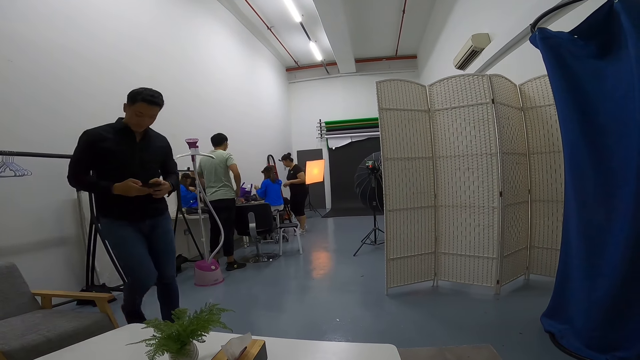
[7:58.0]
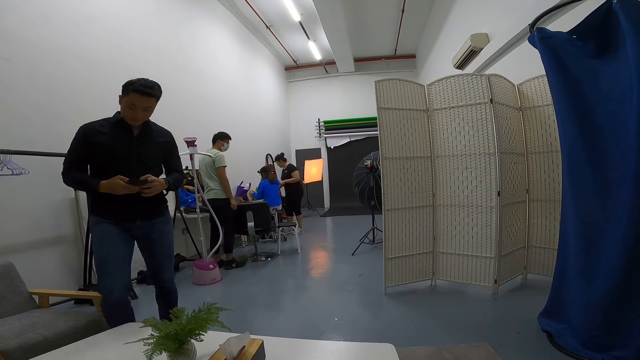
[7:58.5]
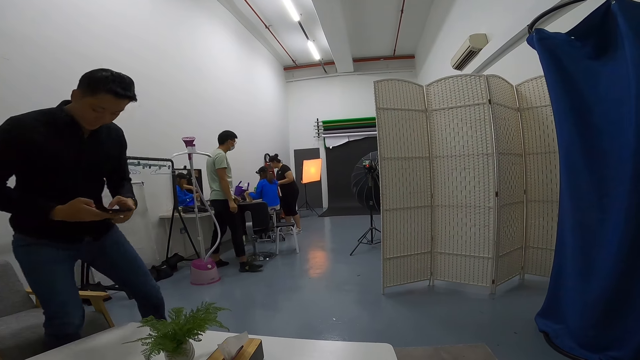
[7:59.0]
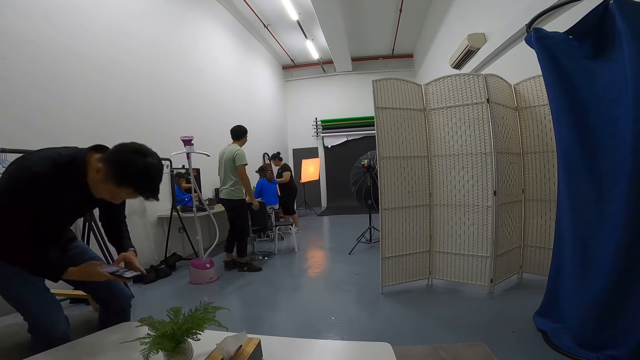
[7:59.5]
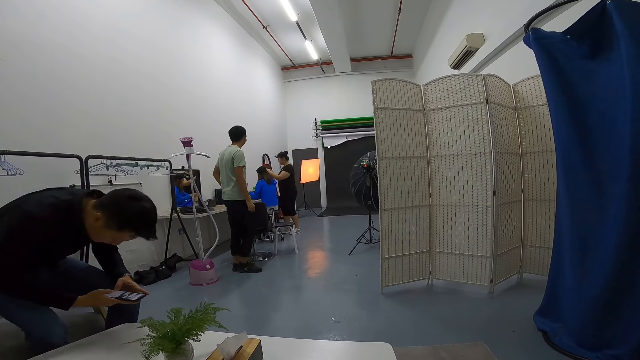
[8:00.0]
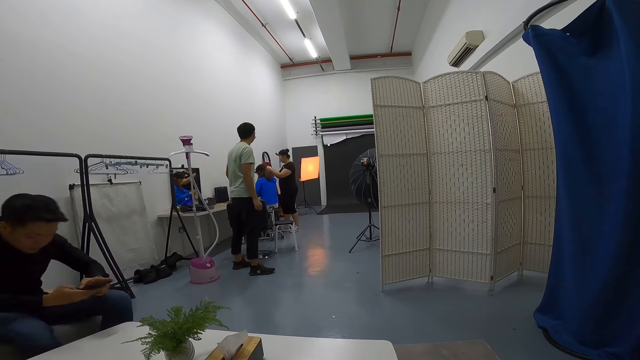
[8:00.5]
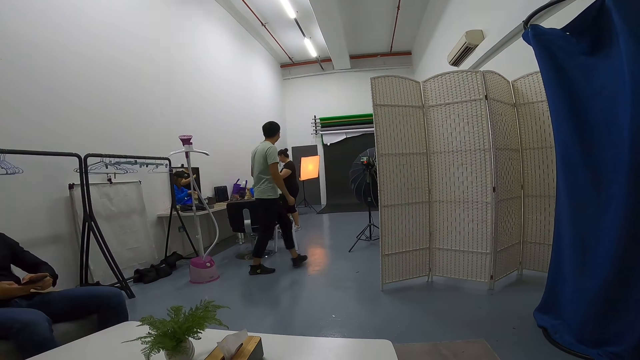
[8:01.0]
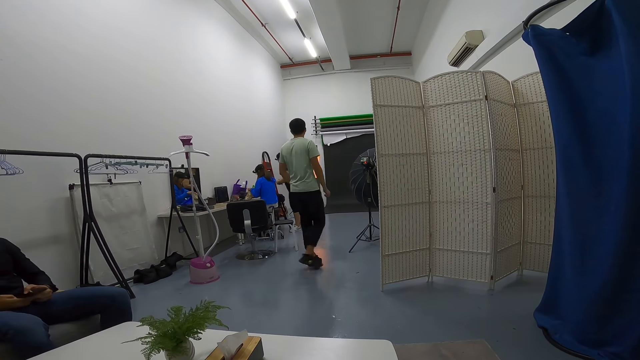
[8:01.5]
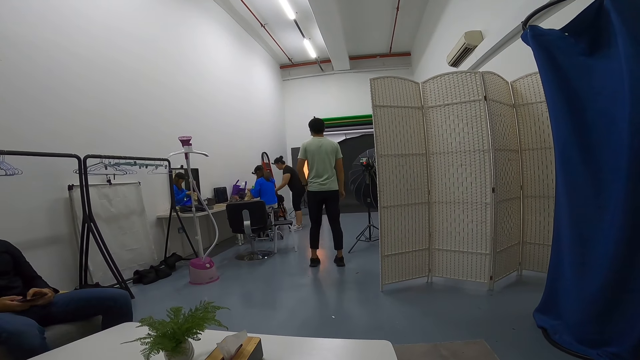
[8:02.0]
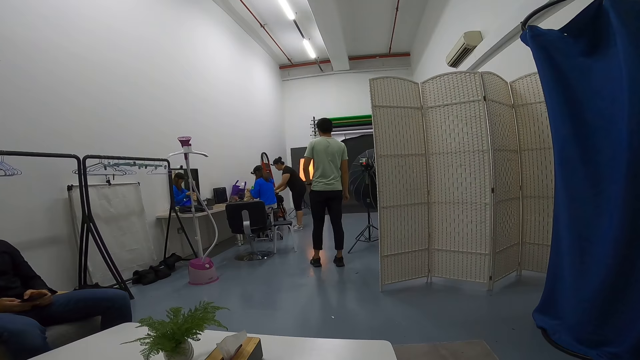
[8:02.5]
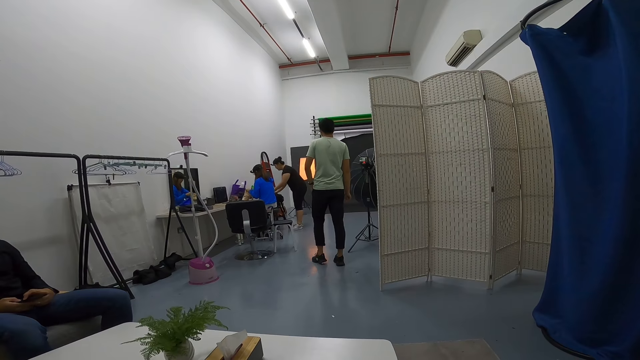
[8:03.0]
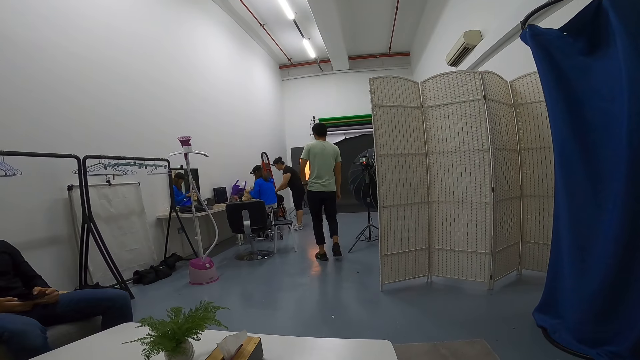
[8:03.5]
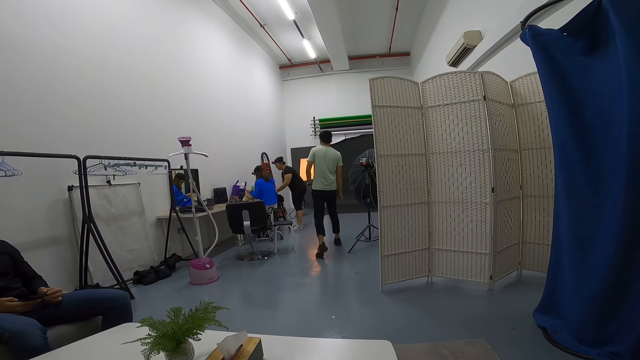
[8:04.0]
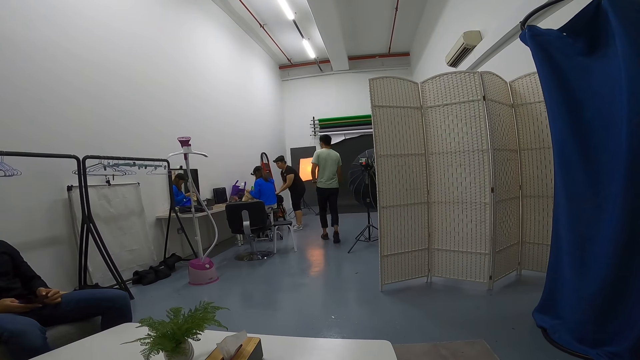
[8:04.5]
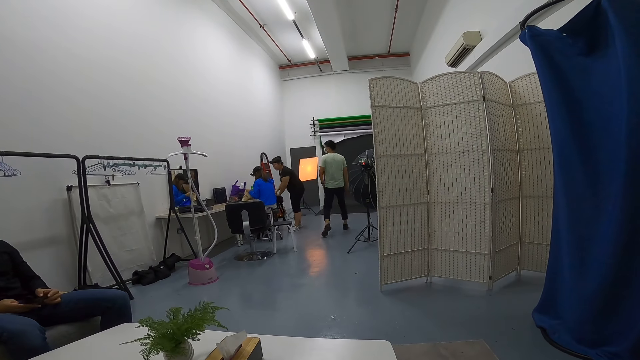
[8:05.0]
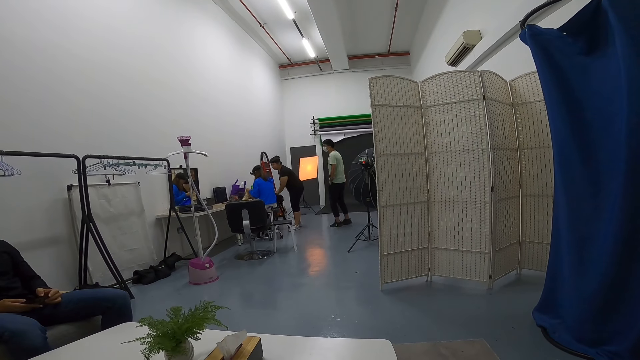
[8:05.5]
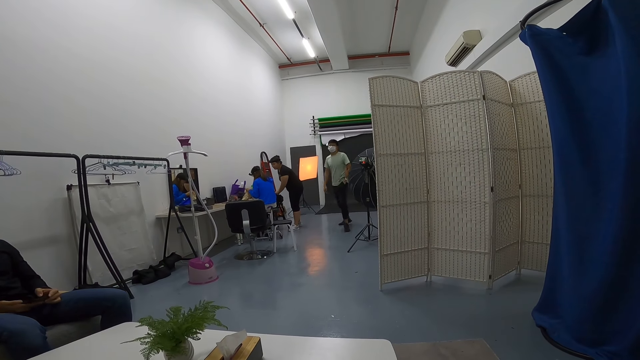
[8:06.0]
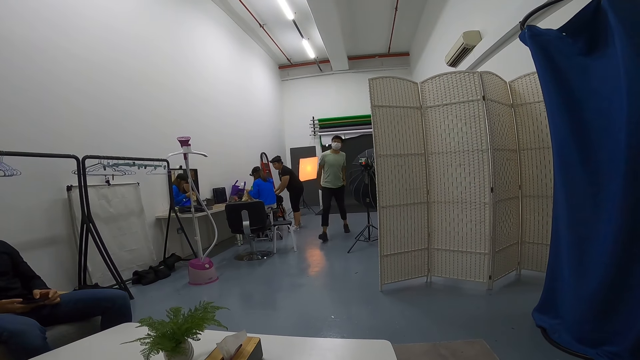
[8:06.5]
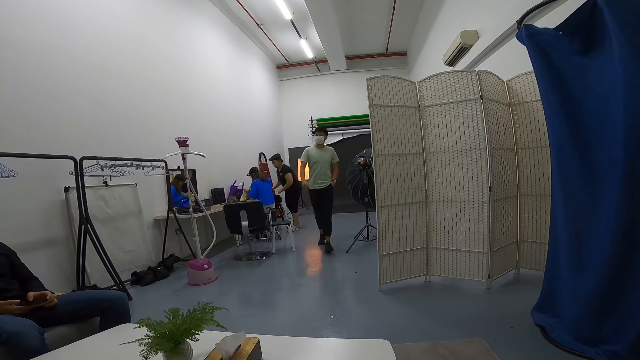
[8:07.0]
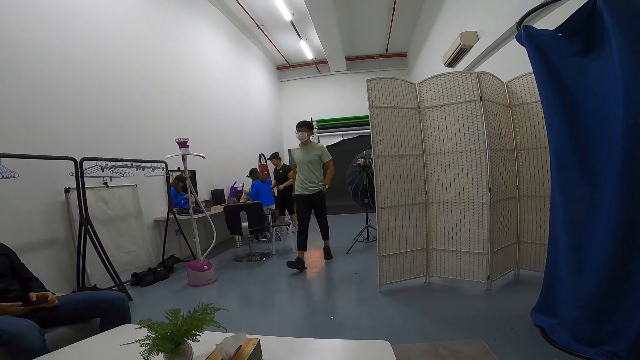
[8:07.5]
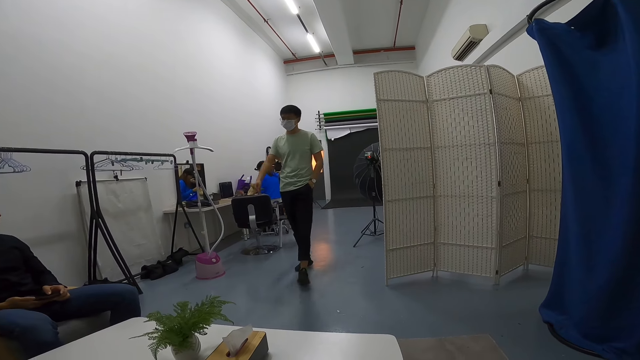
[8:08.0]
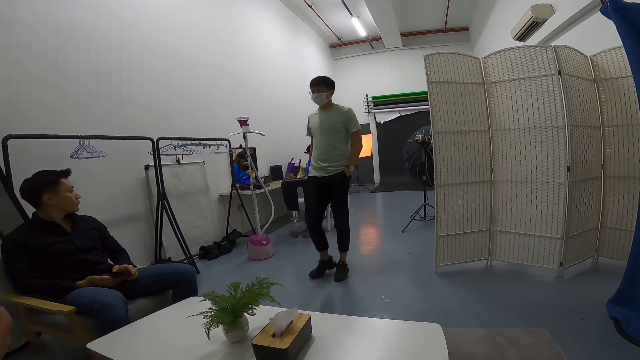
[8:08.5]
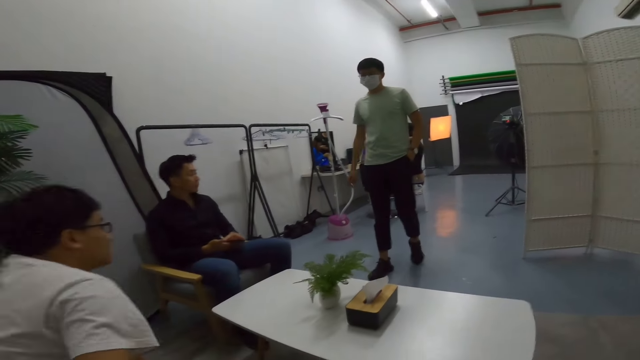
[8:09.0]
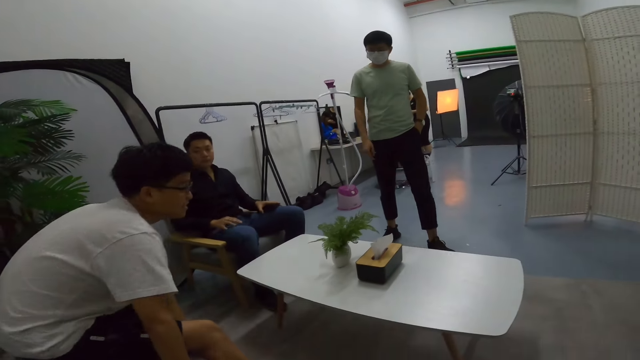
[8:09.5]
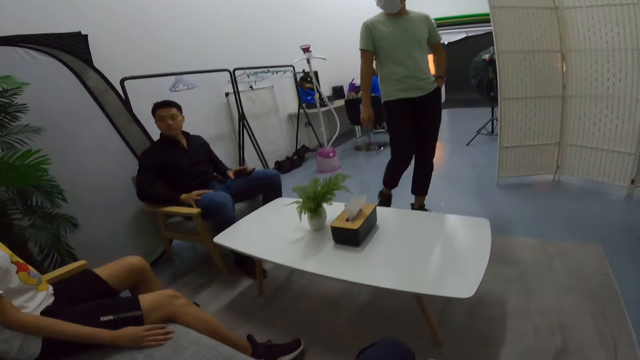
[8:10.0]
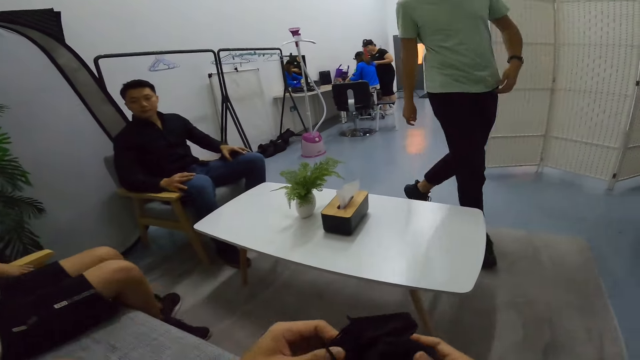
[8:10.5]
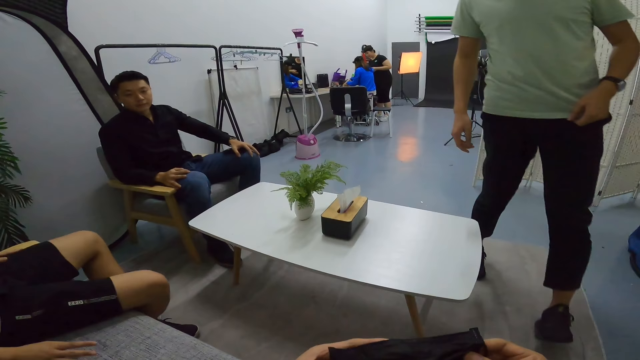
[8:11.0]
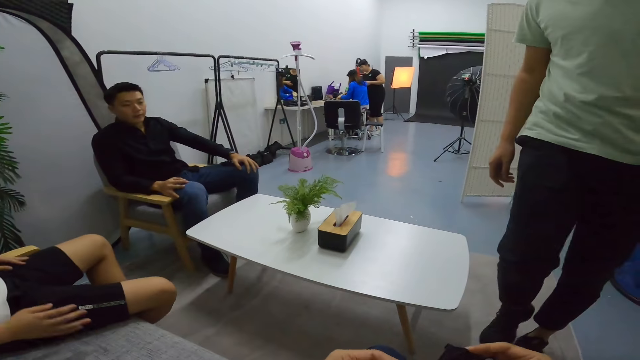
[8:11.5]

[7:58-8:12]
The man holds the phone. The man sits on the sofa and presses the phone. Another person walks towards the man.

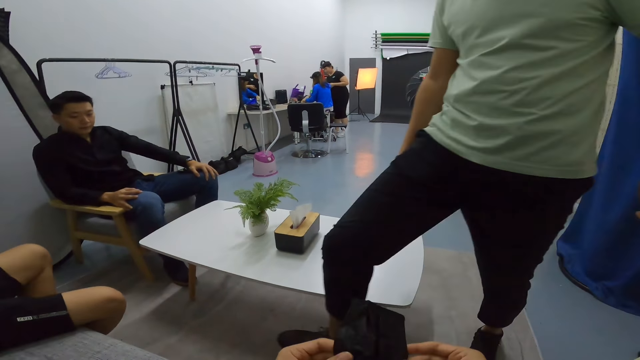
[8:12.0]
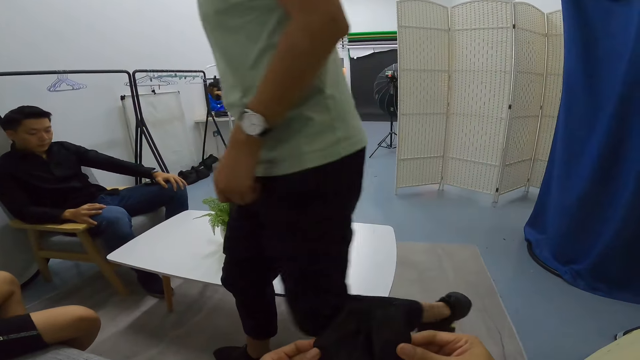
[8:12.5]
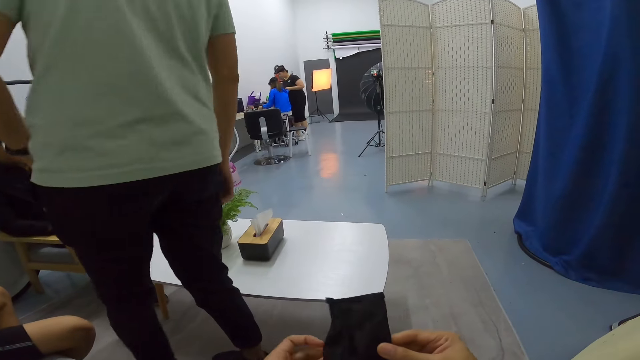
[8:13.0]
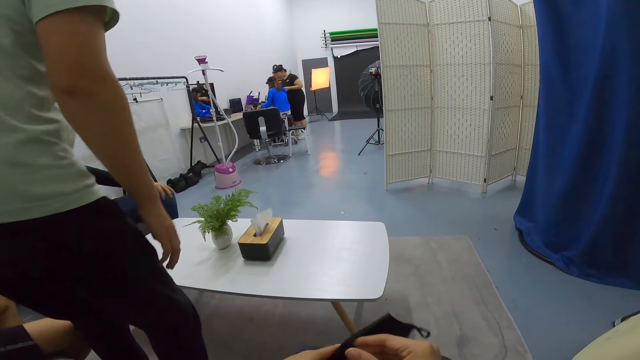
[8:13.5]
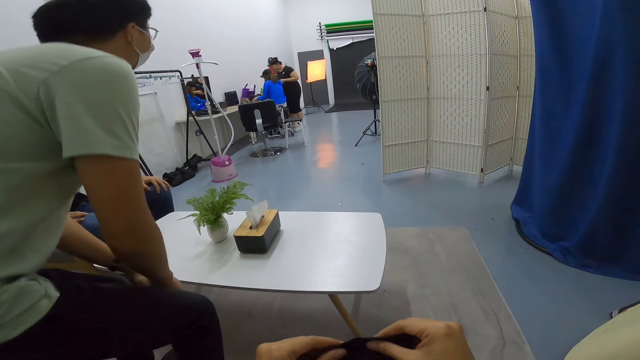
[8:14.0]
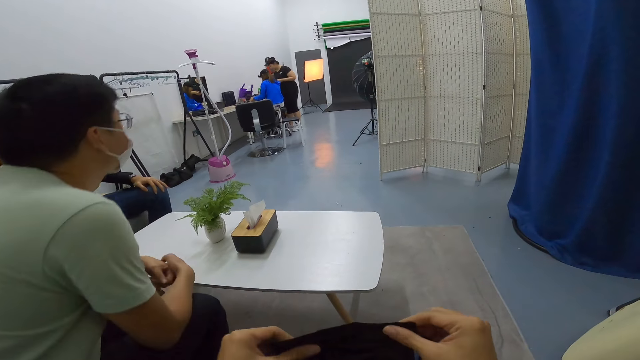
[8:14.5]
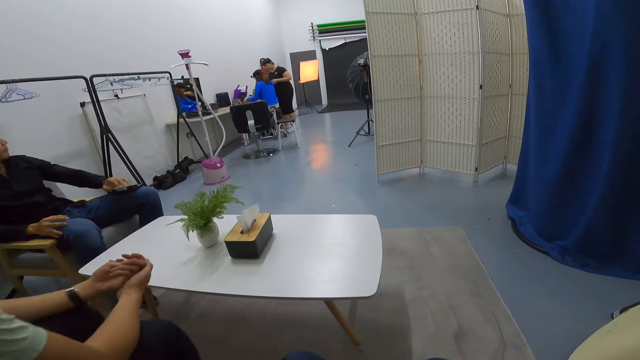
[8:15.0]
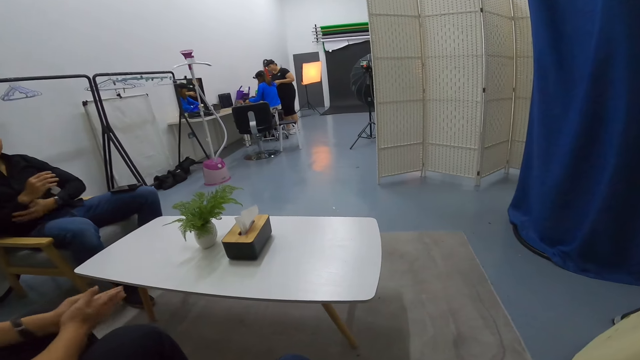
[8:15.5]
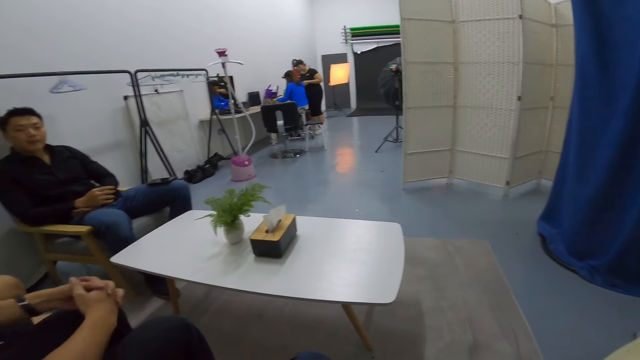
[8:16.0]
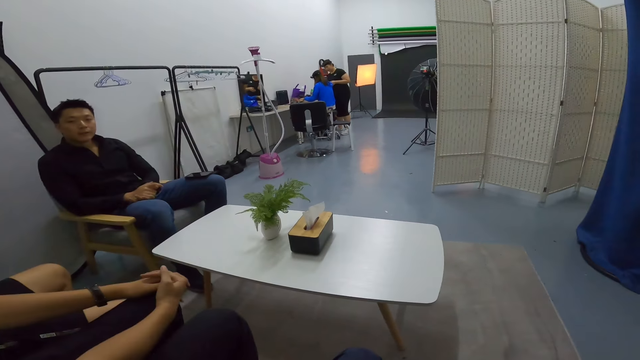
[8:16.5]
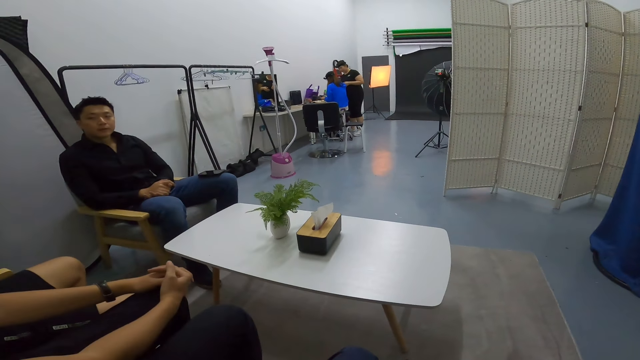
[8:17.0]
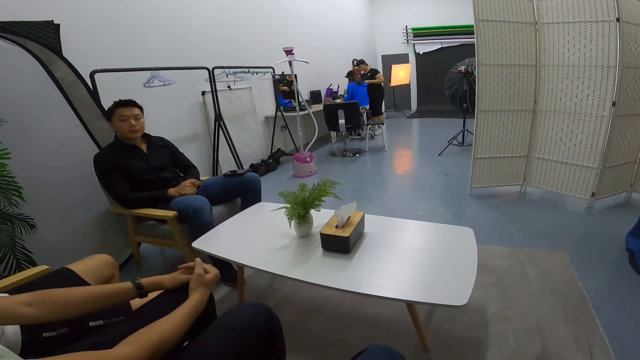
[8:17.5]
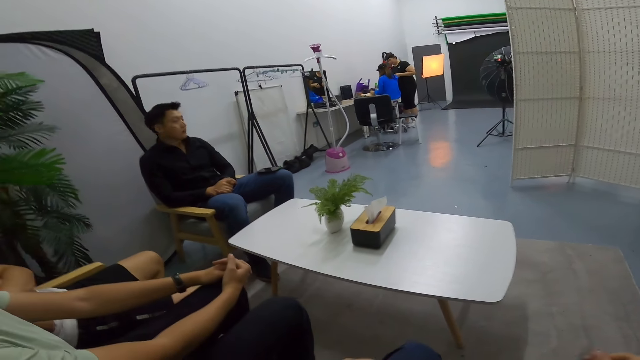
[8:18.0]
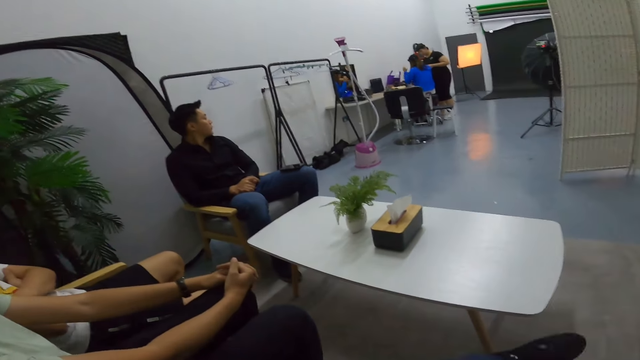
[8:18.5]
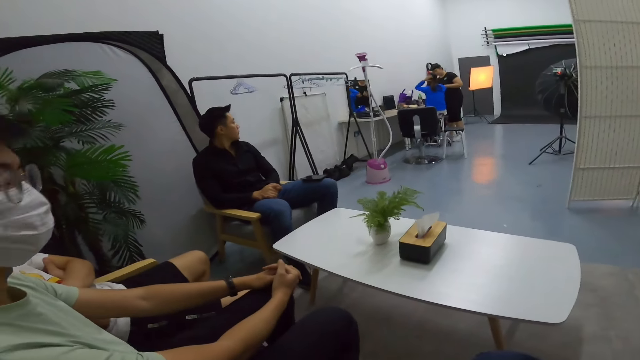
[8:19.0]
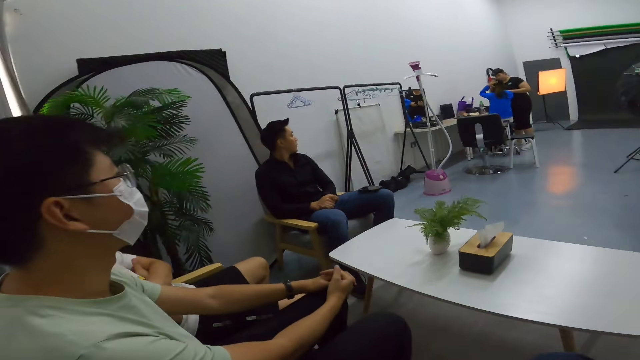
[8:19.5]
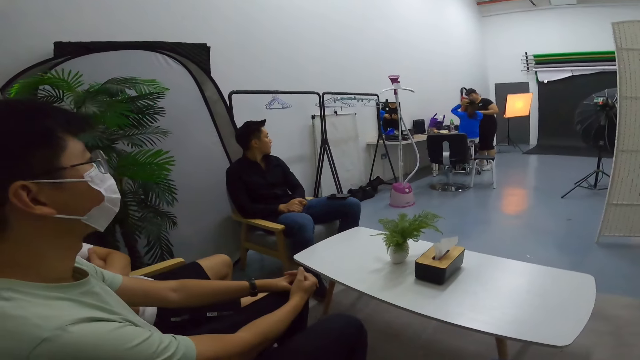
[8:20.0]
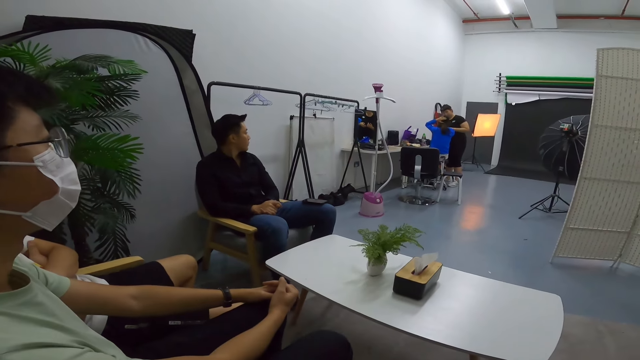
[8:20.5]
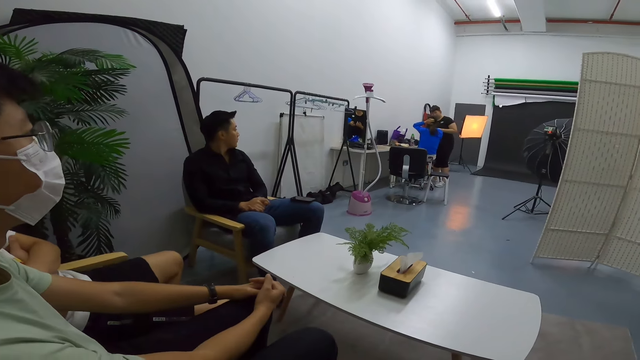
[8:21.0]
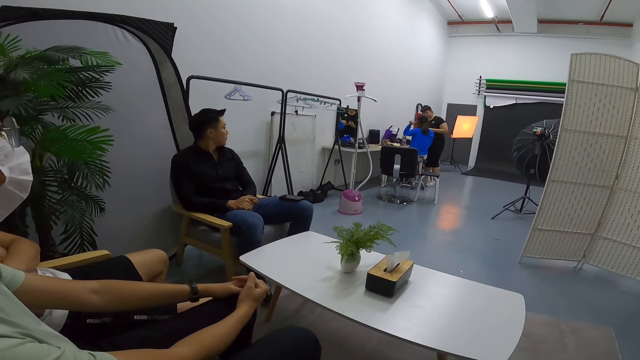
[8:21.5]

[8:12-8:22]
A man sits next to the camera wearer.
